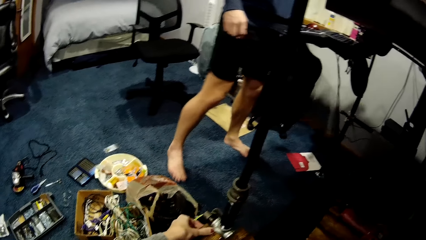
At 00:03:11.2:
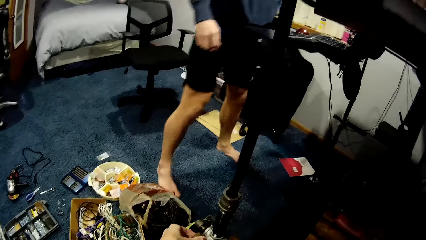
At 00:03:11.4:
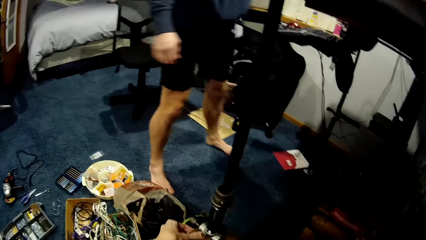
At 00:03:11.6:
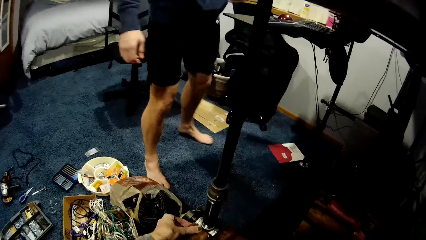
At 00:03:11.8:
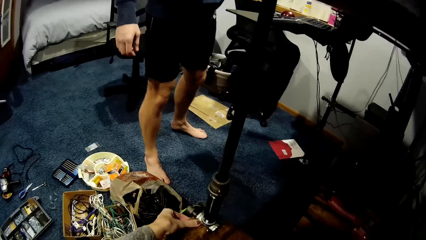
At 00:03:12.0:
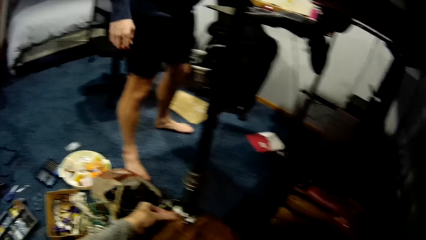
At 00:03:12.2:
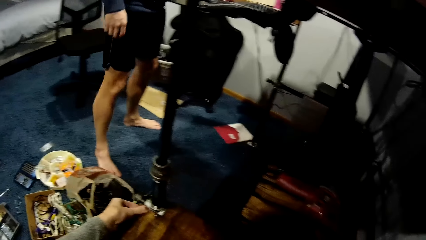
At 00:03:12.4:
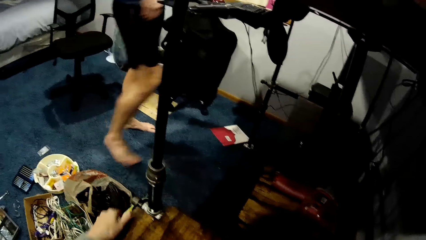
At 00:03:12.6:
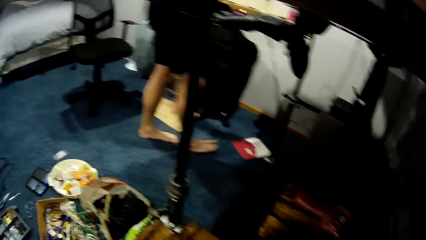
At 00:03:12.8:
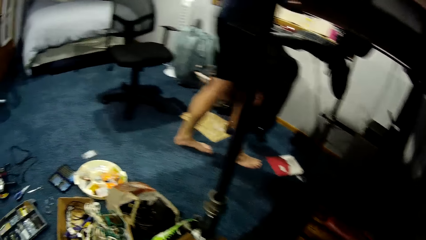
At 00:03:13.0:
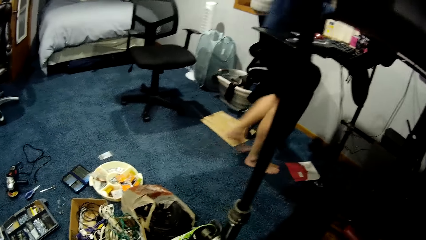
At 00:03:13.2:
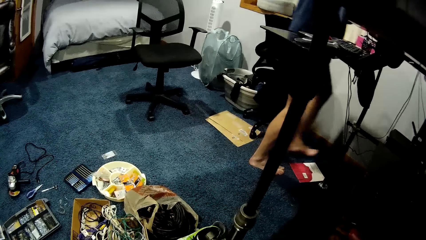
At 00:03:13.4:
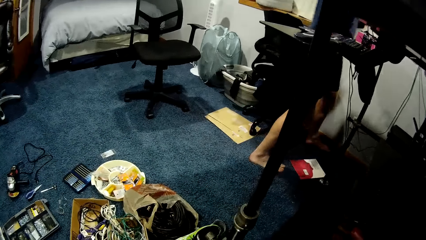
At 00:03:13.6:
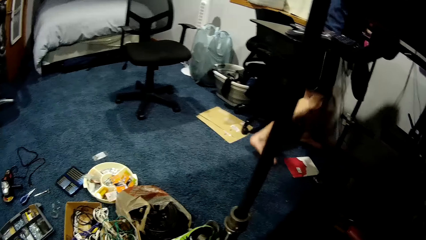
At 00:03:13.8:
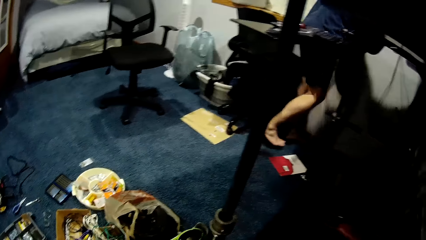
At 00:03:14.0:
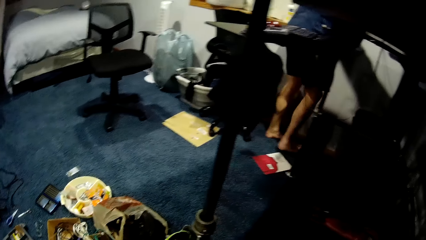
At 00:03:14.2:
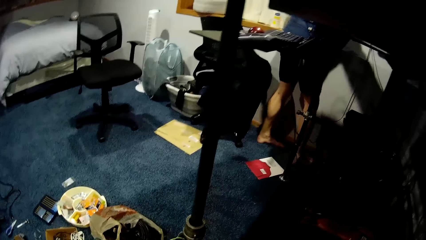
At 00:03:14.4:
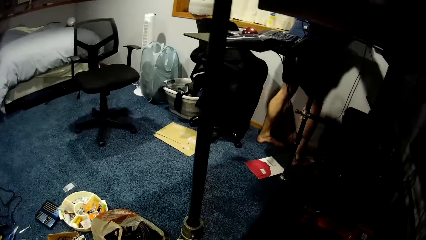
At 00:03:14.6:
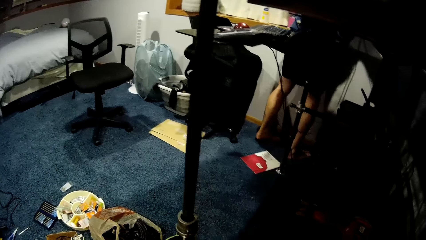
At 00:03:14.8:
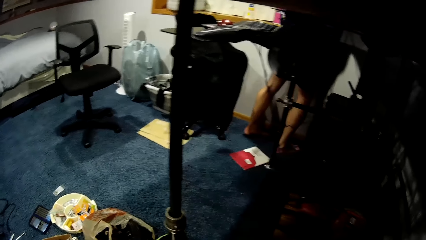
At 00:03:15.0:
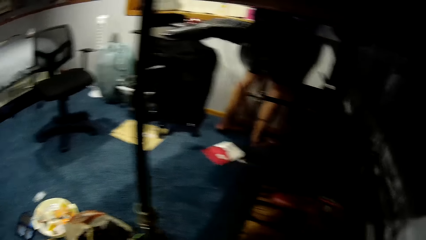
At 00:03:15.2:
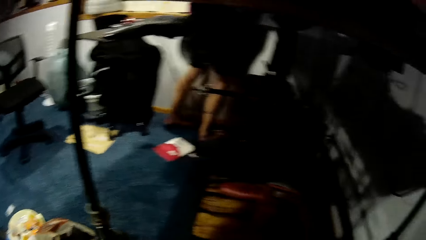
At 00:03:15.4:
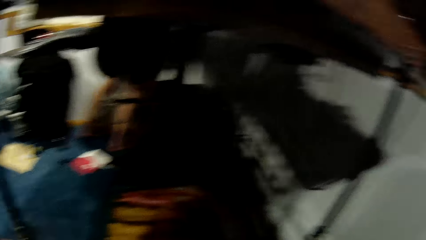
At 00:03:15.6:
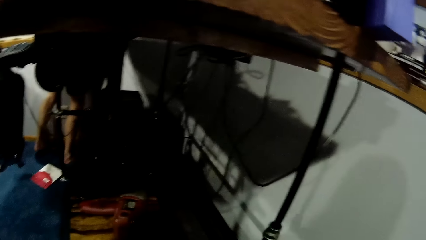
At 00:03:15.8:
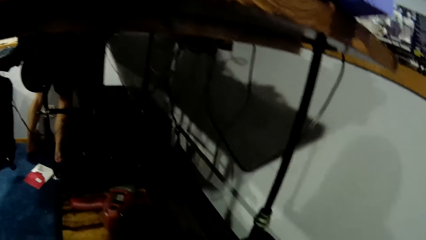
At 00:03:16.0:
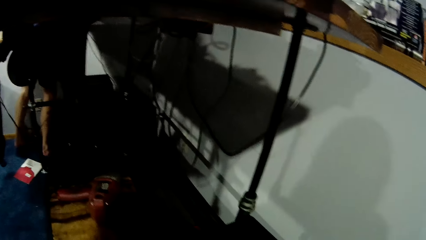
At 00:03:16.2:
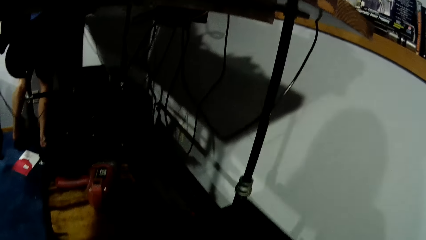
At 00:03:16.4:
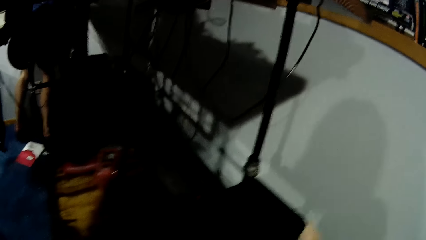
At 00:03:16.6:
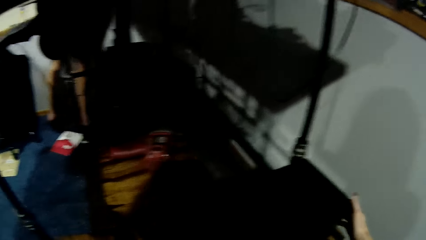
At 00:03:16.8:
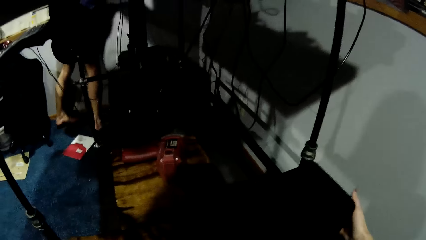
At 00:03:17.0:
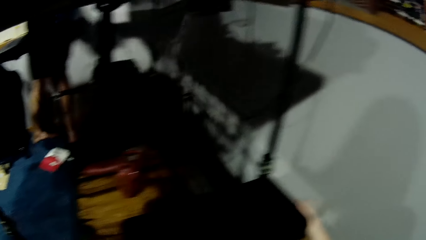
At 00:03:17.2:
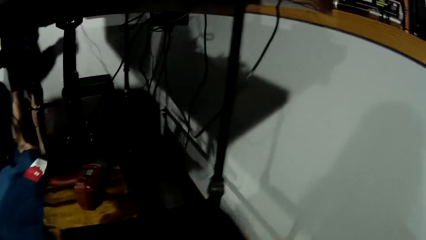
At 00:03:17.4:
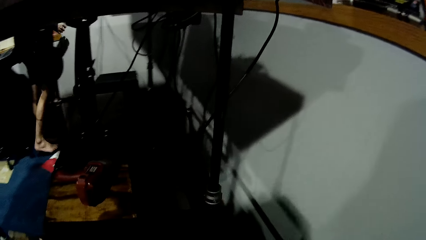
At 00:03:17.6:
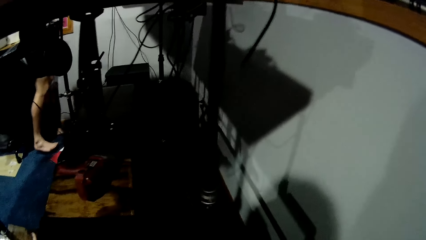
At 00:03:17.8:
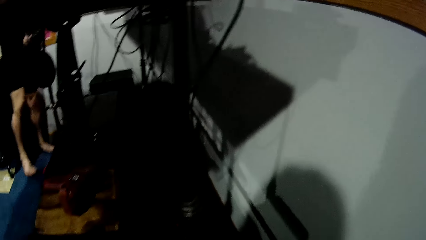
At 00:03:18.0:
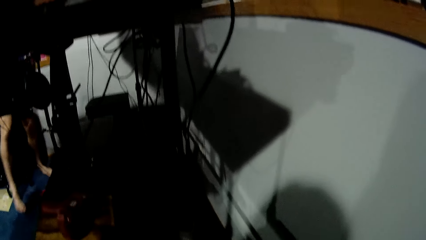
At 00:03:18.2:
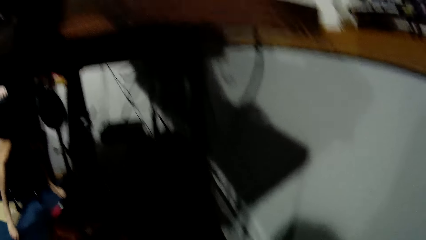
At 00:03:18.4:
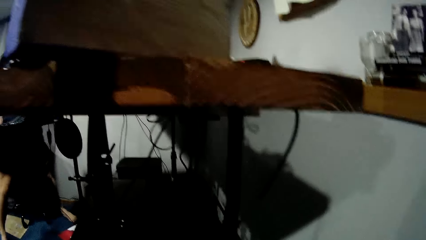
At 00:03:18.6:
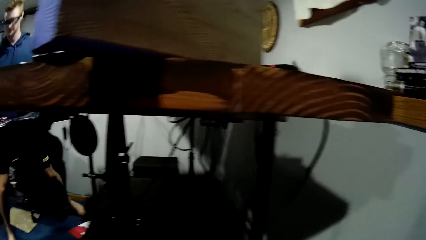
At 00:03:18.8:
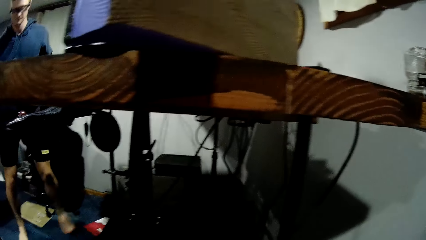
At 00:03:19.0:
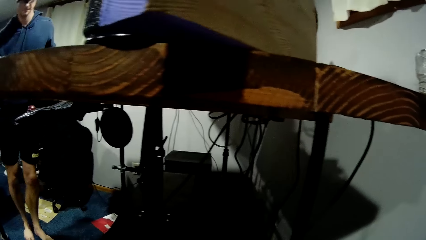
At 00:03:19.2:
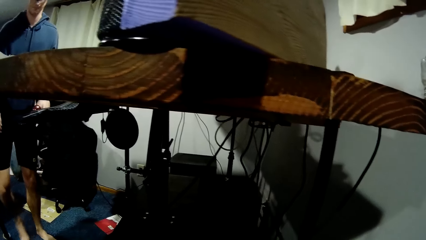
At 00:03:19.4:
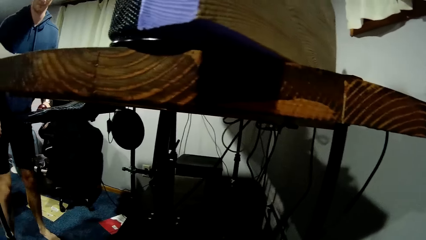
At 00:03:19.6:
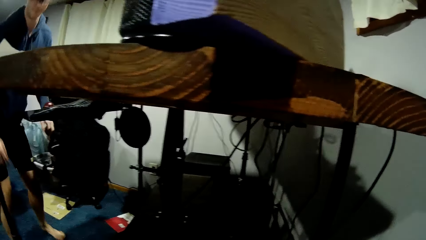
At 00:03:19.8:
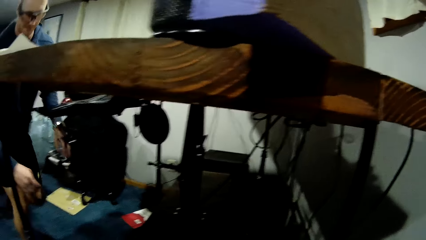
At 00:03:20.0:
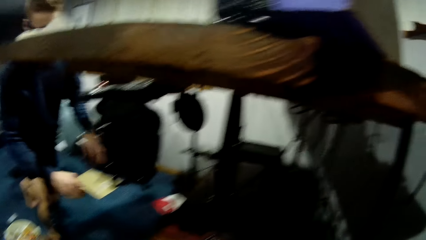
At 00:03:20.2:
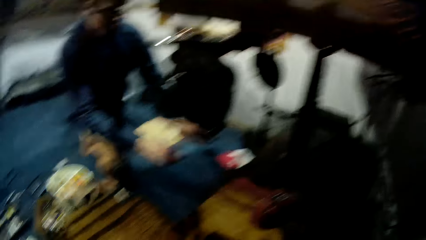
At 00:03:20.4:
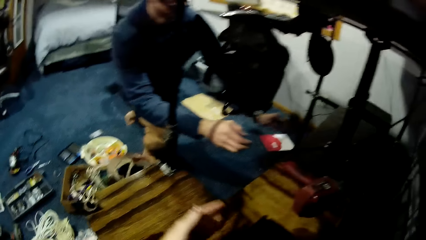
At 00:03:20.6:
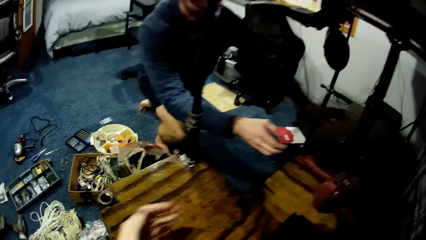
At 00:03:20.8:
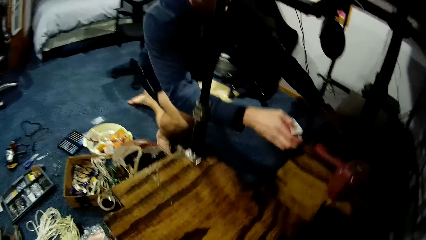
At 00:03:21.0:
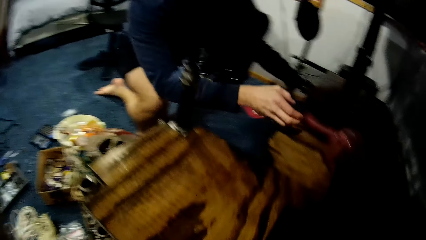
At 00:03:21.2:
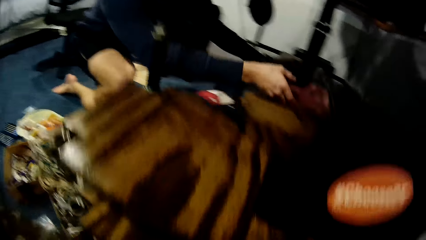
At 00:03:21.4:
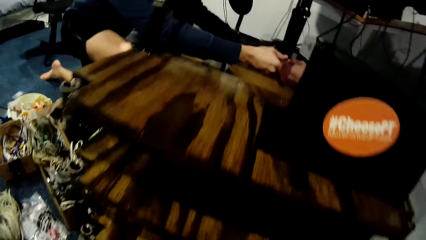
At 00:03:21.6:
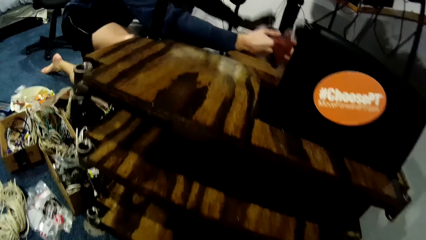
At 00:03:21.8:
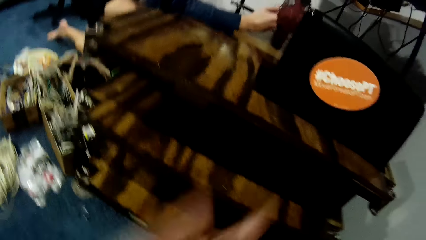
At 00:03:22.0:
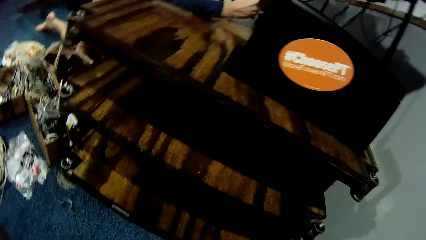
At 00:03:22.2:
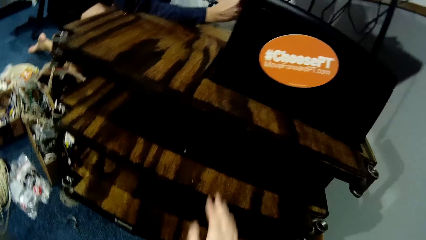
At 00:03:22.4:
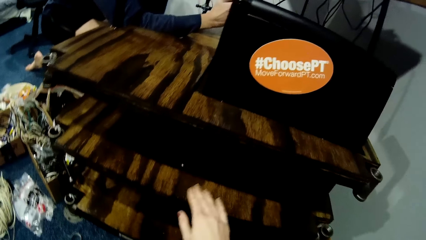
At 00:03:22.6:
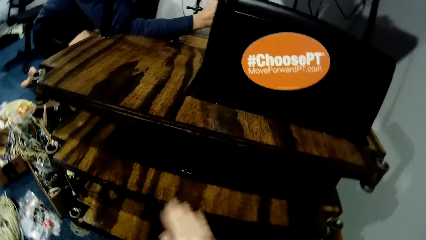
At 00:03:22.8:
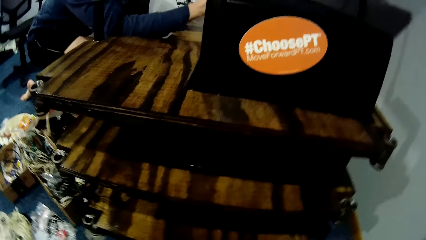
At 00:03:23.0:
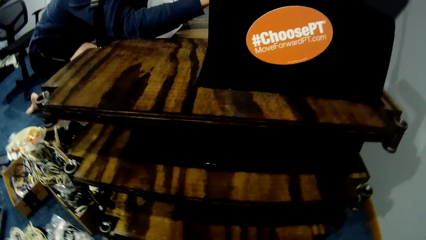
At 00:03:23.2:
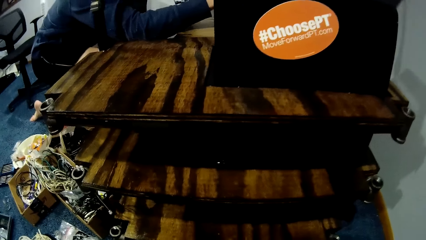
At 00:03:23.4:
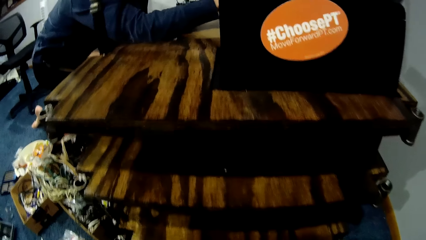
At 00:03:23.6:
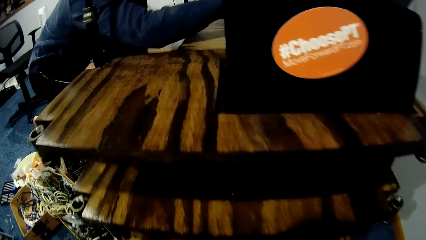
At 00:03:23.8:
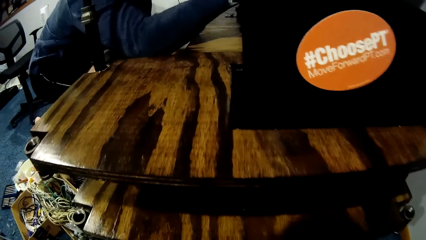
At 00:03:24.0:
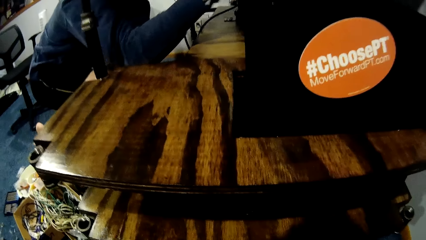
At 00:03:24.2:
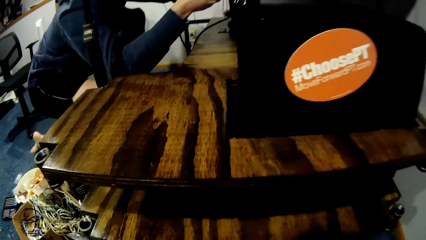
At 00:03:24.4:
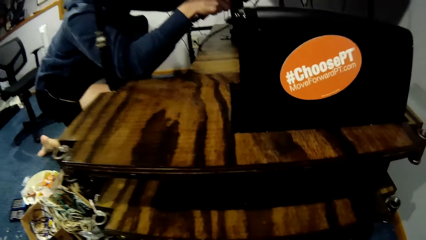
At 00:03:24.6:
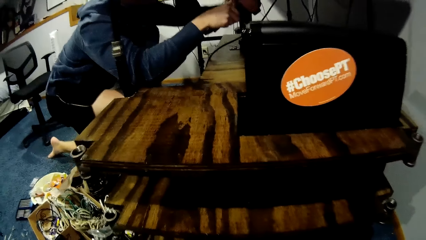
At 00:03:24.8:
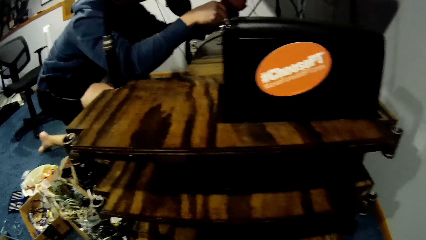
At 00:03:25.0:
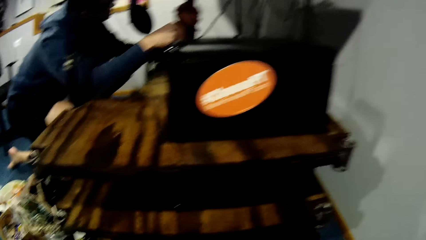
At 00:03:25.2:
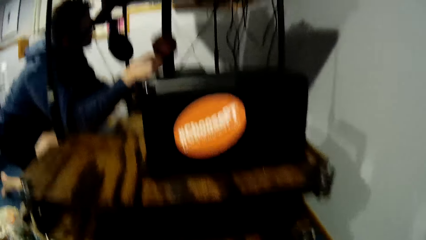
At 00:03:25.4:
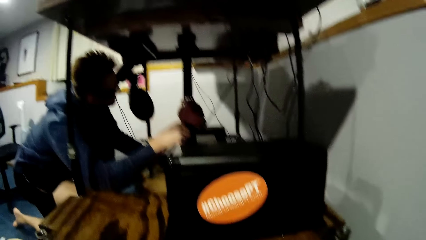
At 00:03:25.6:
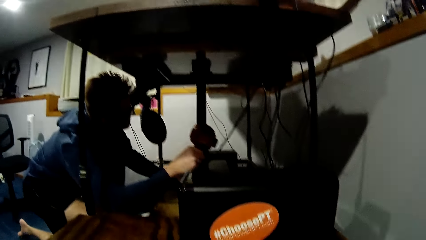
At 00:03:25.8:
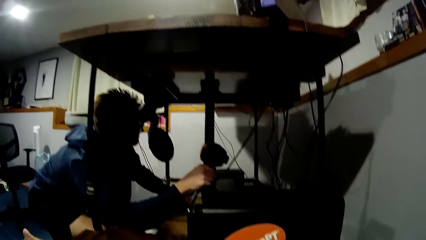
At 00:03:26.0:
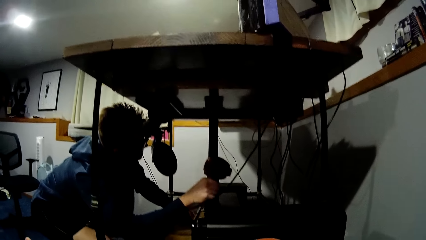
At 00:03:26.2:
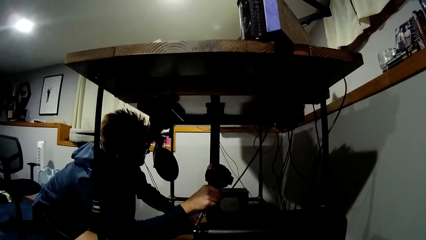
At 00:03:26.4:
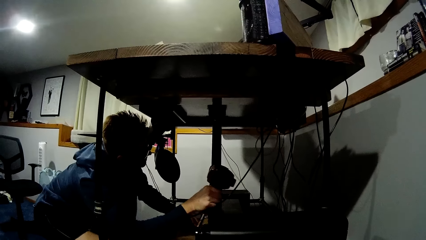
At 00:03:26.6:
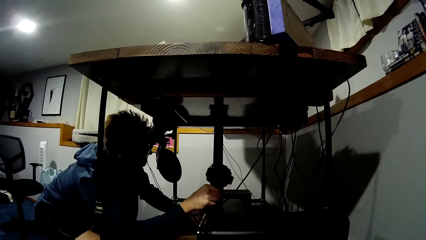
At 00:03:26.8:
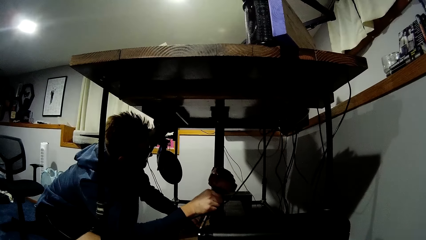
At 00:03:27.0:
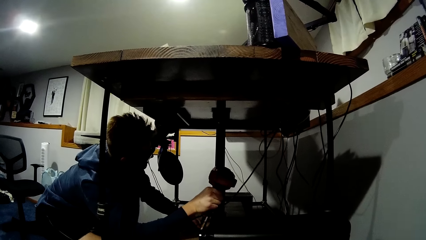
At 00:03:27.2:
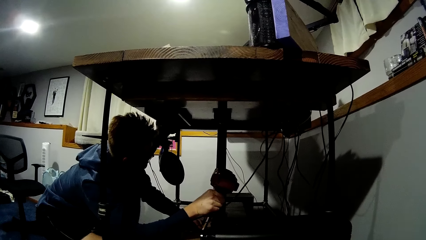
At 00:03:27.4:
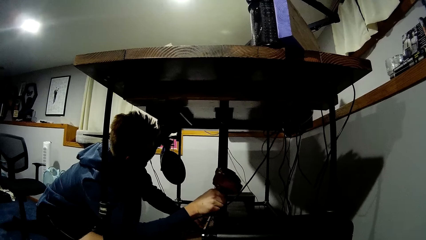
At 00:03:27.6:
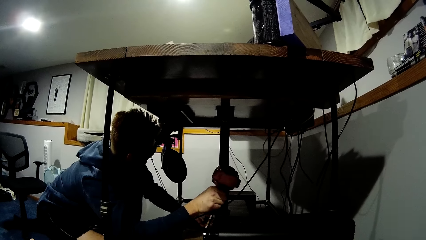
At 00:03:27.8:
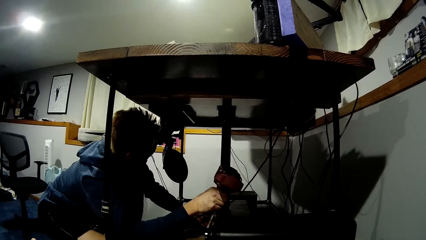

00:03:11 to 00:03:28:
The man kneels, picks up the drill from the platform, and lifts the table with the jack and the drill.
